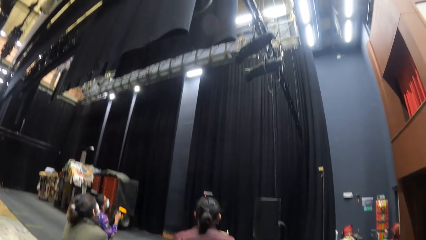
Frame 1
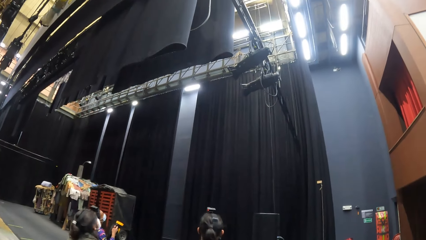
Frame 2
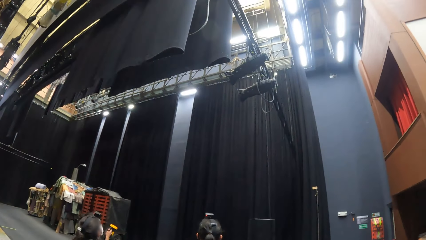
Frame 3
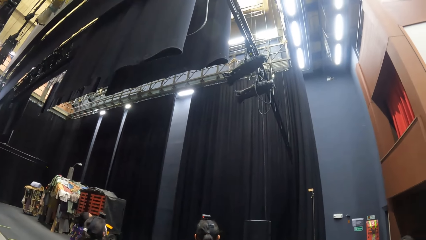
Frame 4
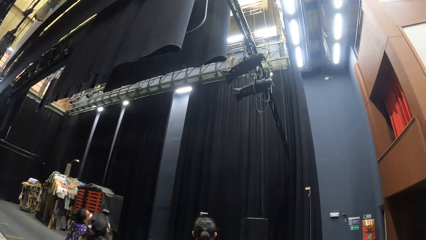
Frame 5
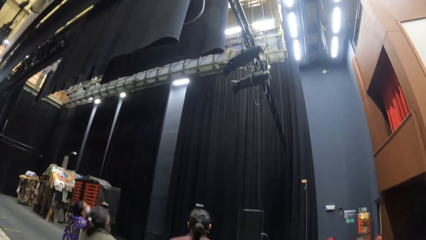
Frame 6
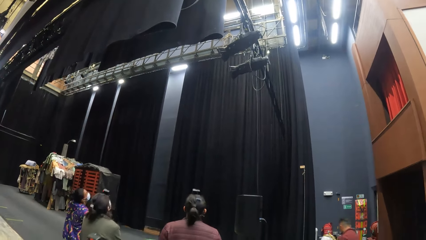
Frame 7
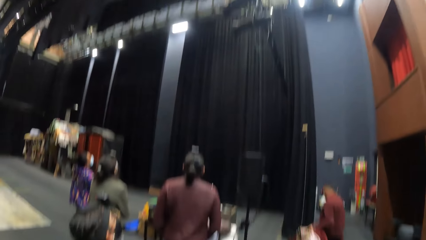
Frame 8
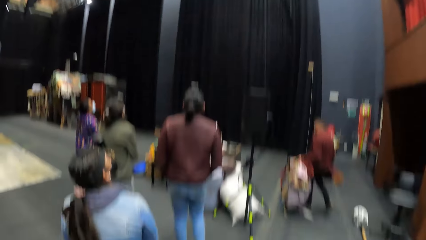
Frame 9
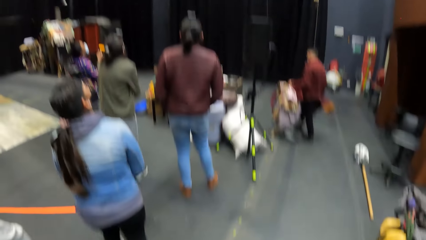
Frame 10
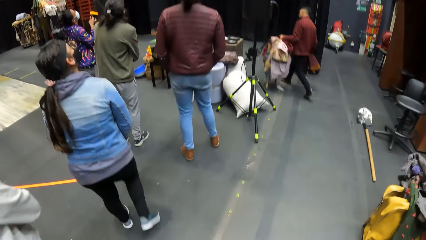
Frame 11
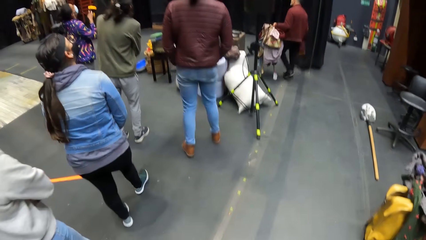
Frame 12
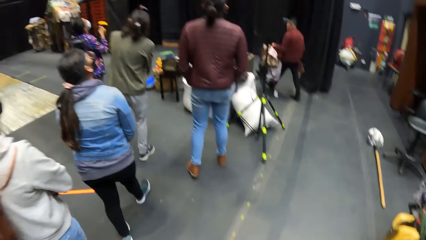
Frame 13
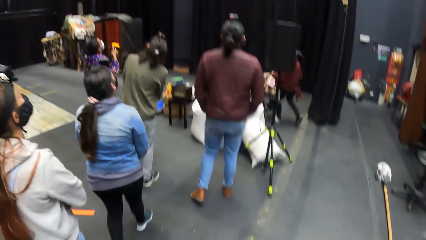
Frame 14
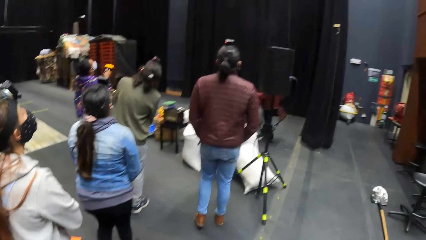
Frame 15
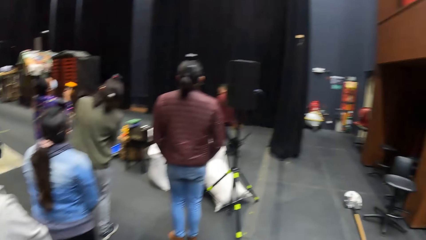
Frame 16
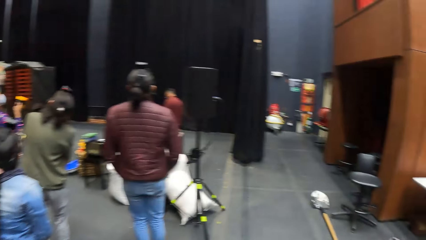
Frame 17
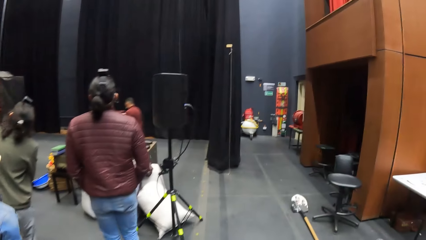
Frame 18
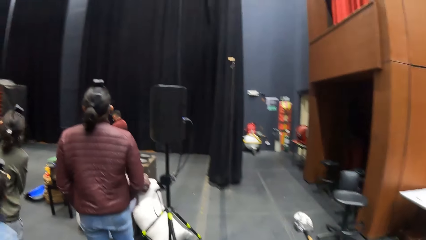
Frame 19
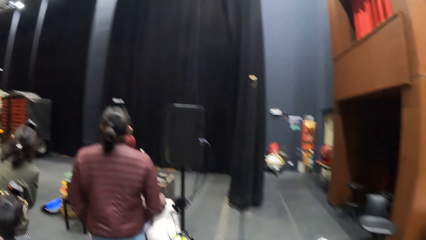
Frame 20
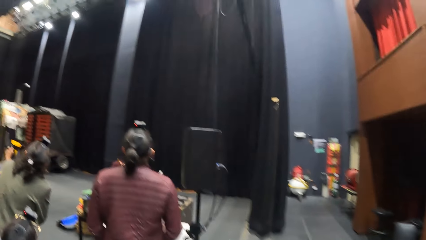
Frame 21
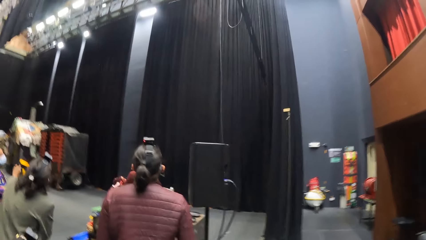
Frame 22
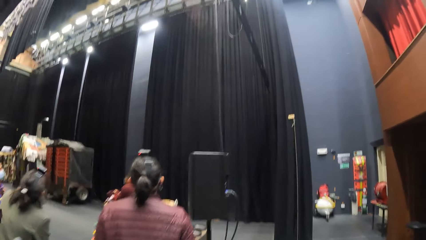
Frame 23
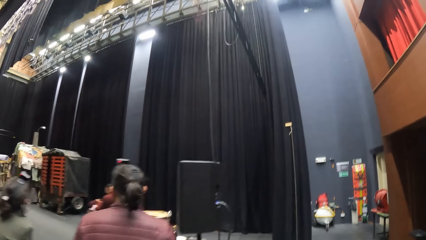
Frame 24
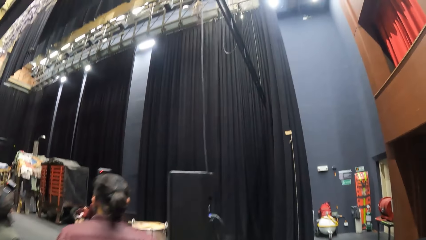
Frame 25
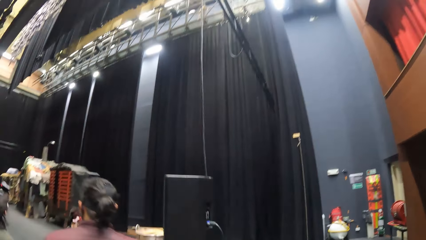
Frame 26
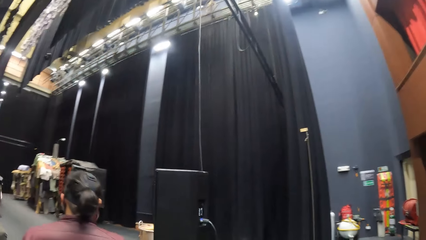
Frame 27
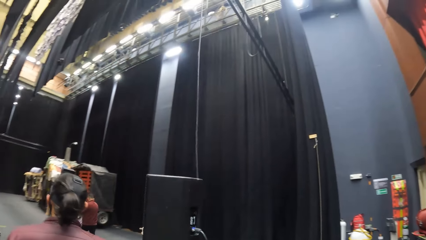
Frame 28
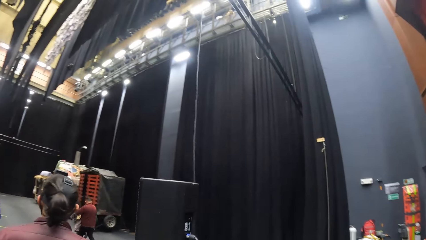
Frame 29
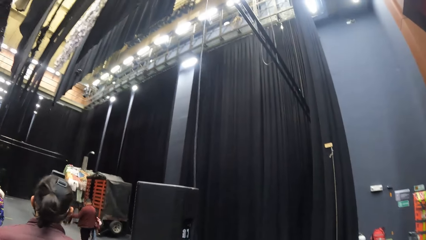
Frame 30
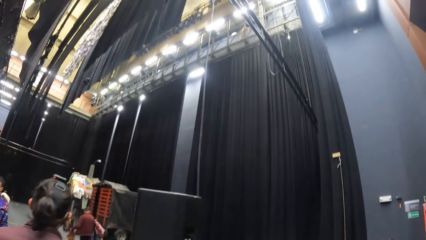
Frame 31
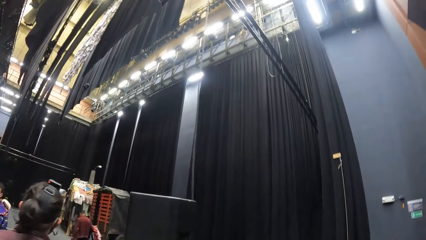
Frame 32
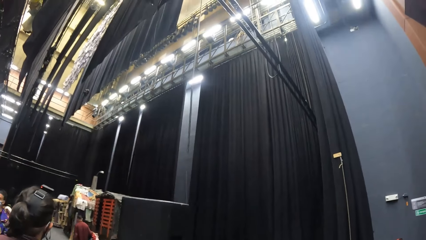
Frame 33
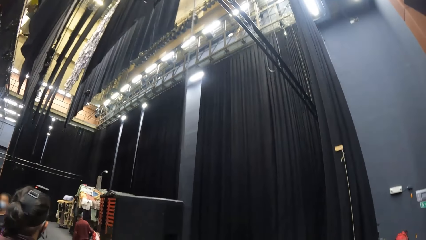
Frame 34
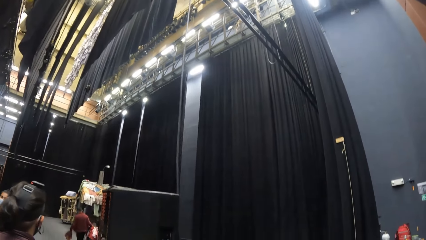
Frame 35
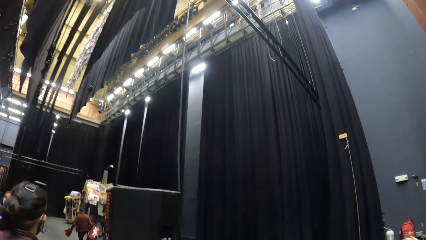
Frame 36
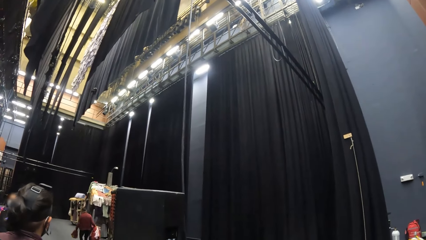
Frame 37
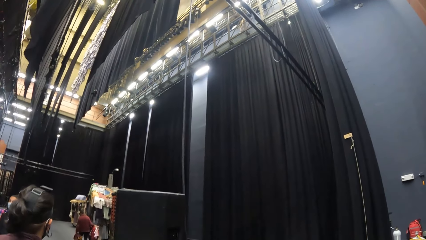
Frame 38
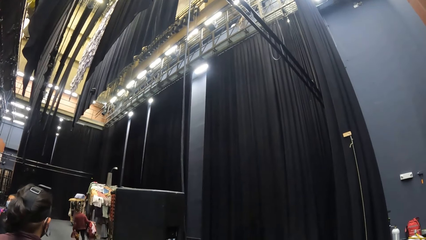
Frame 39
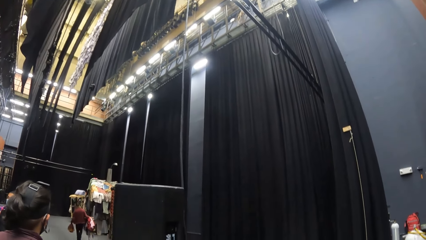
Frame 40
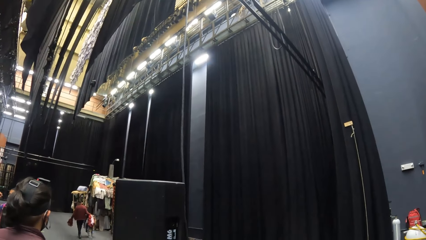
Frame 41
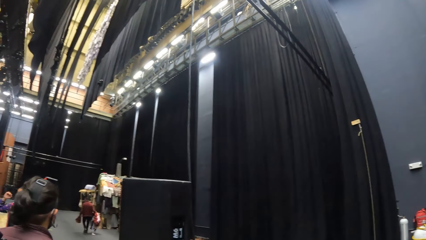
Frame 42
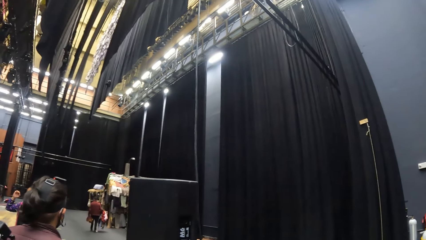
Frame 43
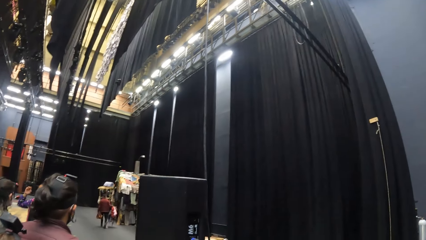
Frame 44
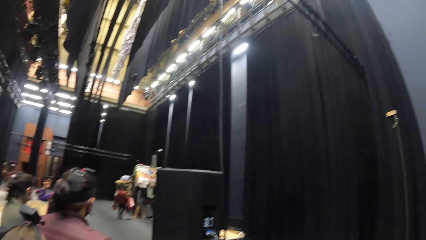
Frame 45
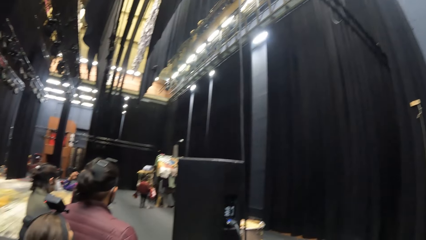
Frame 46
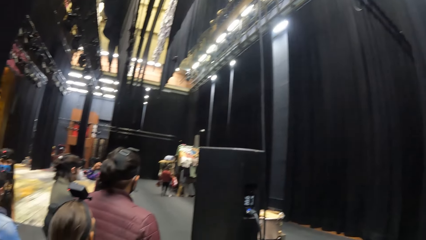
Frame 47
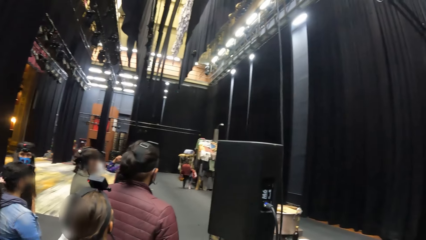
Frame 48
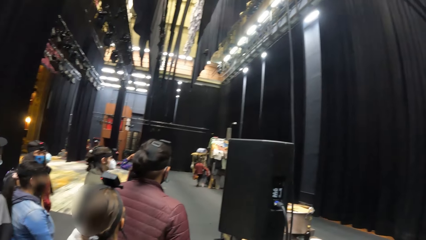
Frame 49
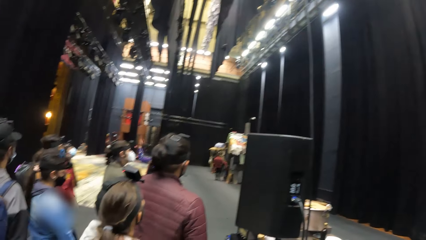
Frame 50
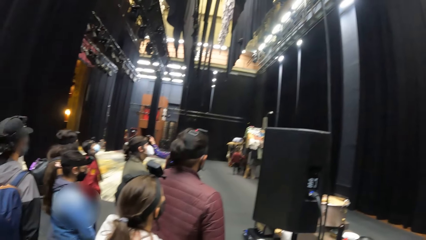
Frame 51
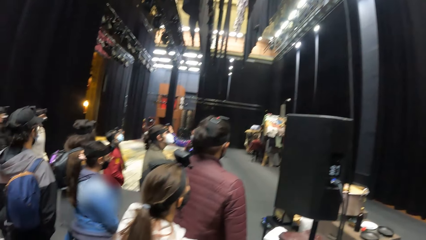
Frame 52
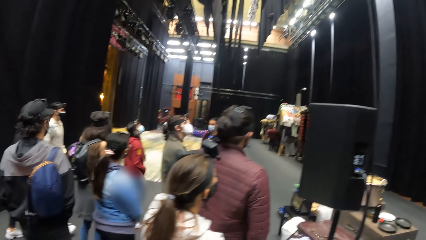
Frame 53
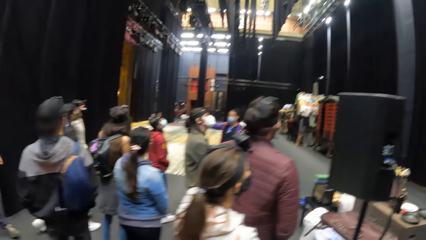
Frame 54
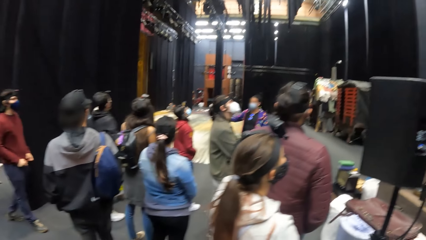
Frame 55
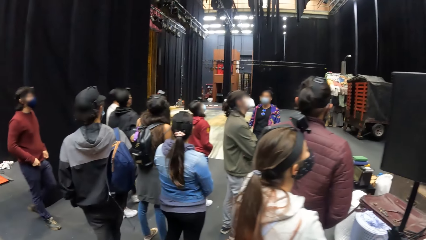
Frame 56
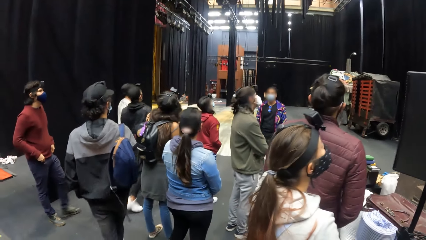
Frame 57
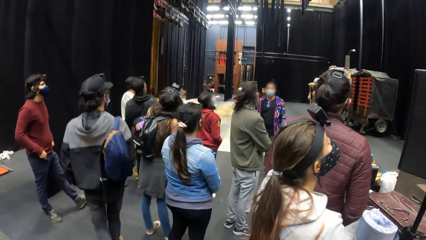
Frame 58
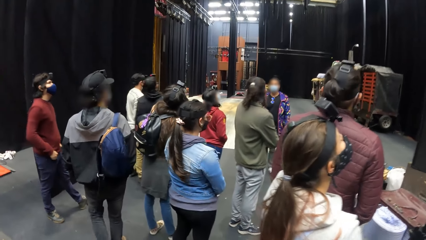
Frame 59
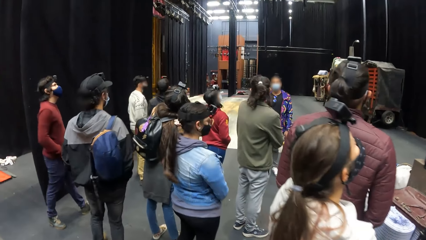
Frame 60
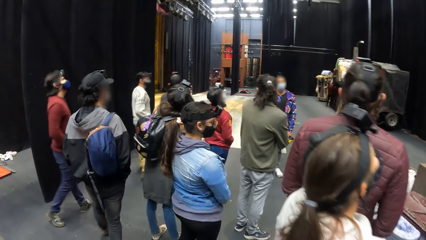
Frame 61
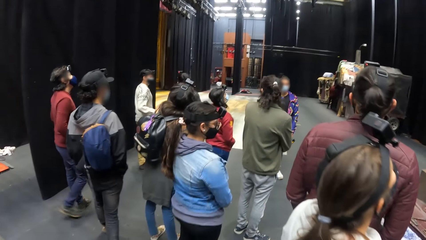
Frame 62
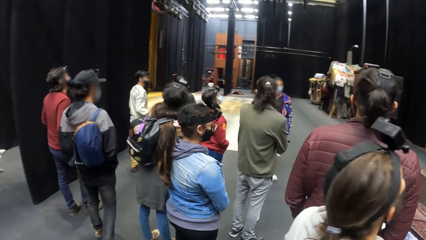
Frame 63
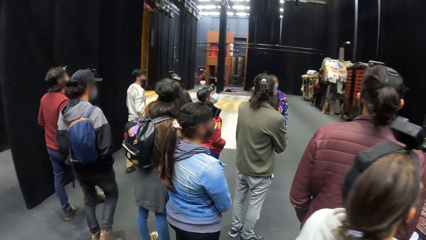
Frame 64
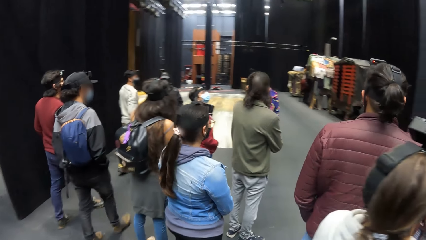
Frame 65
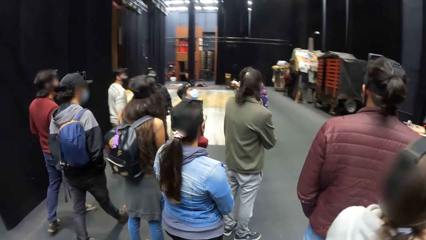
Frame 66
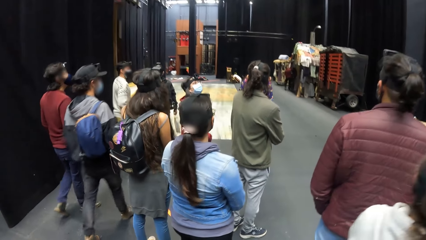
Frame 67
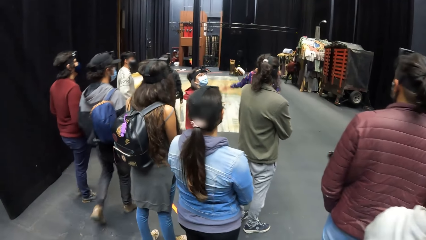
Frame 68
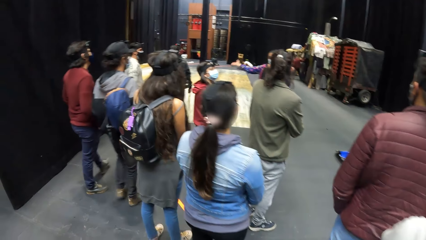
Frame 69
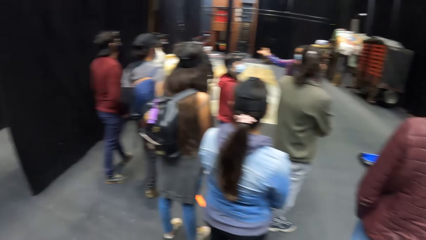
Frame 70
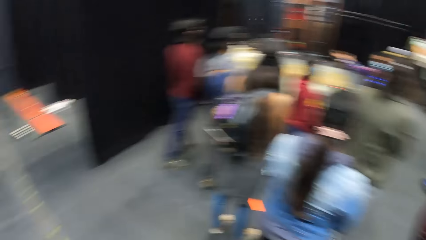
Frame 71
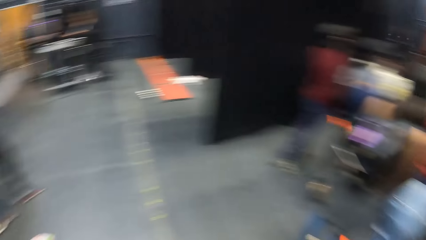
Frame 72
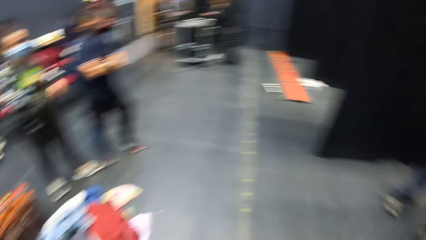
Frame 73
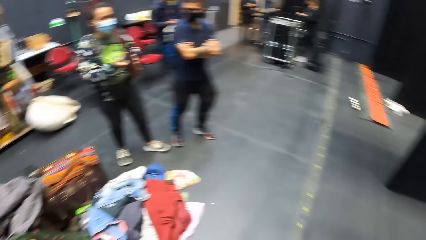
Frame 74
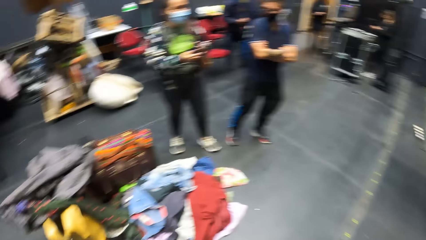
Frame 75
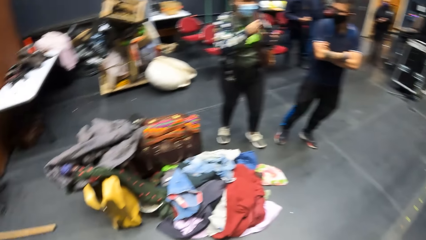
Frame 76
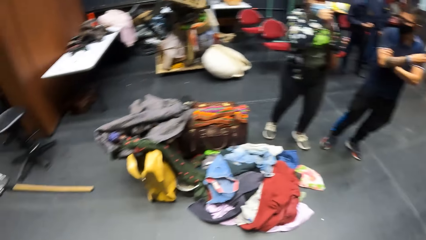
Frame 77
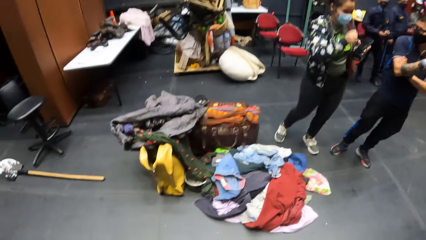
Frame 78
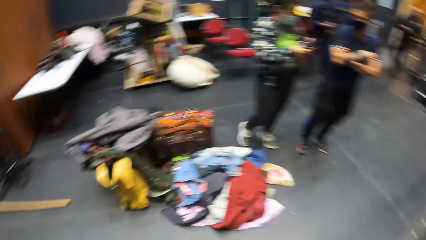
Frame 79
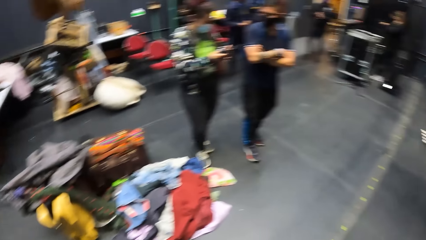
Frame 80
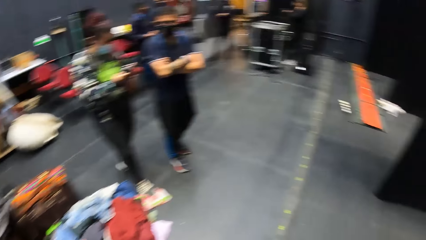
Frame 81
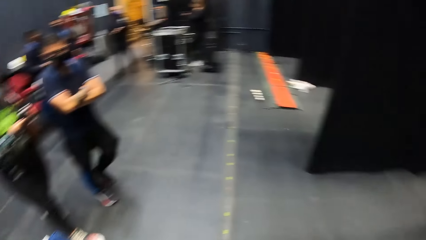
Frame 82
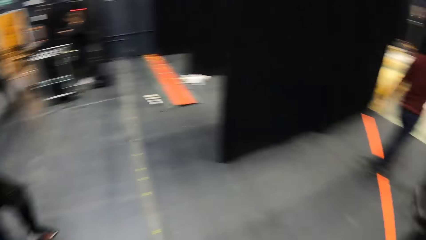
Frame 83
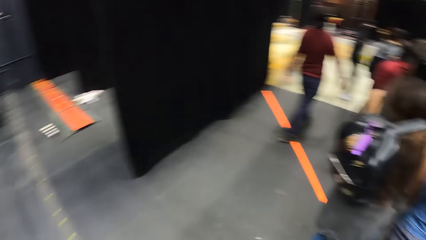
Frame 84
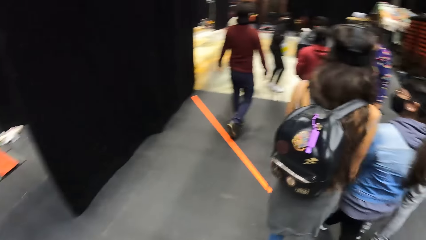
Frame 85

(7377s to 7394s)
A man walks in the hall with a tarpaulin sheet in his left hand. The camera wearer looks around, looks at the roof and looks around. A woman converses with her friends. The camera wearer looks around.
